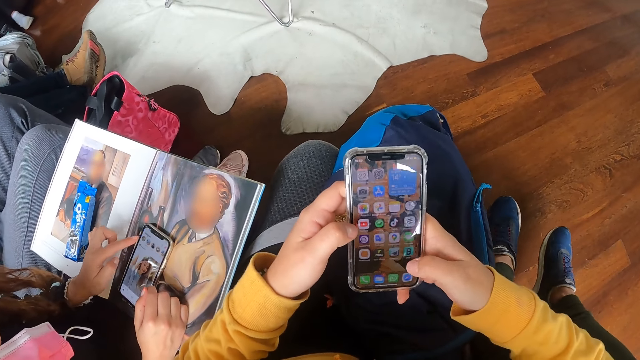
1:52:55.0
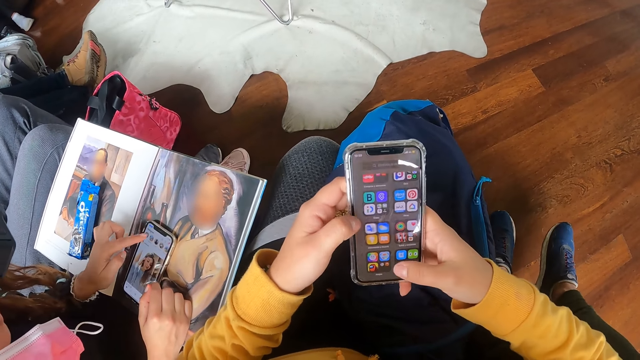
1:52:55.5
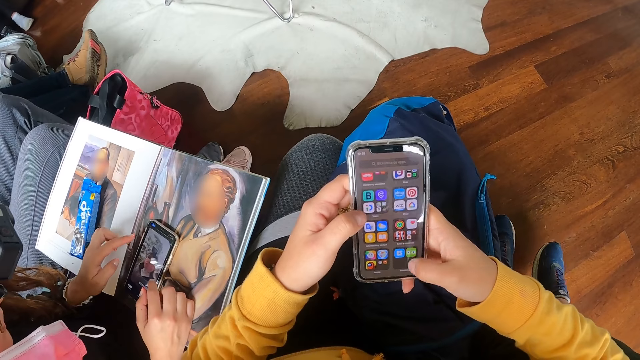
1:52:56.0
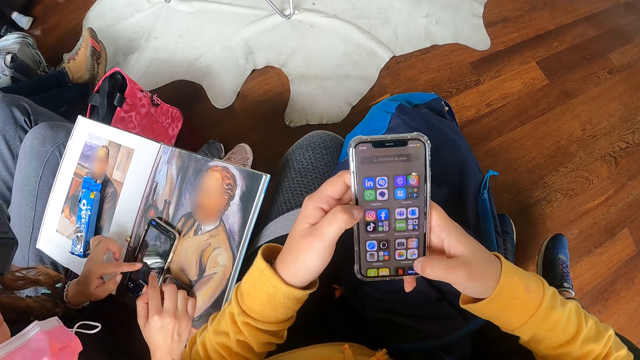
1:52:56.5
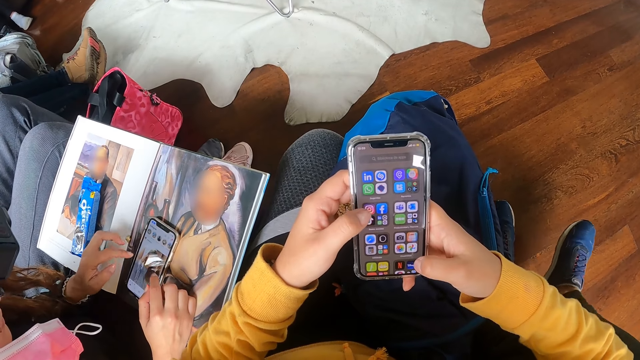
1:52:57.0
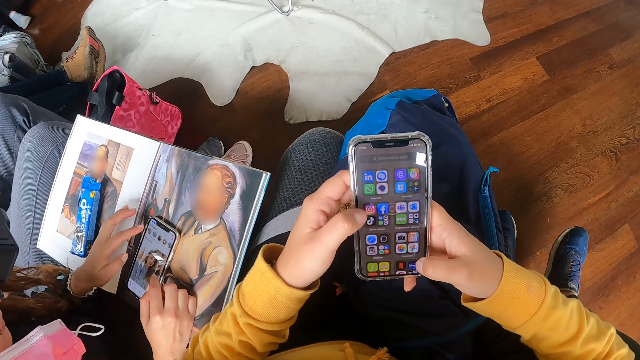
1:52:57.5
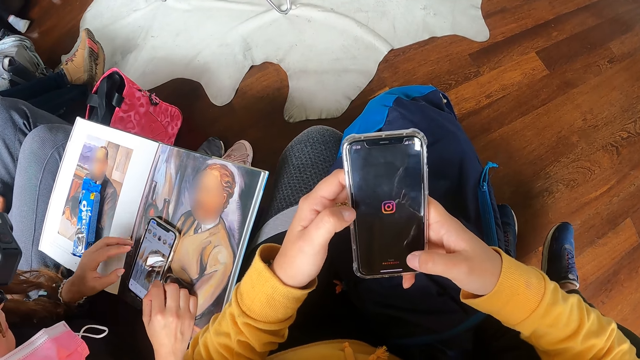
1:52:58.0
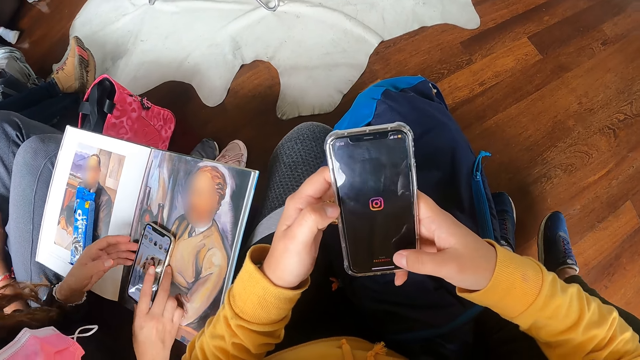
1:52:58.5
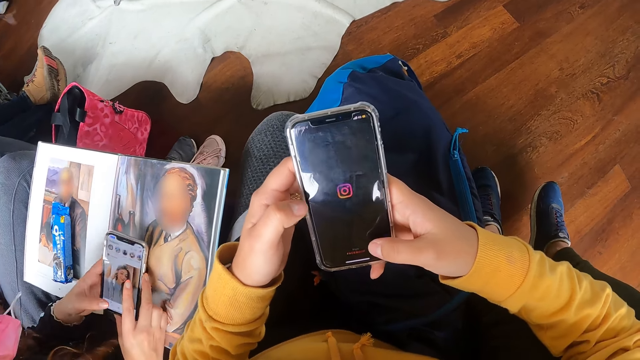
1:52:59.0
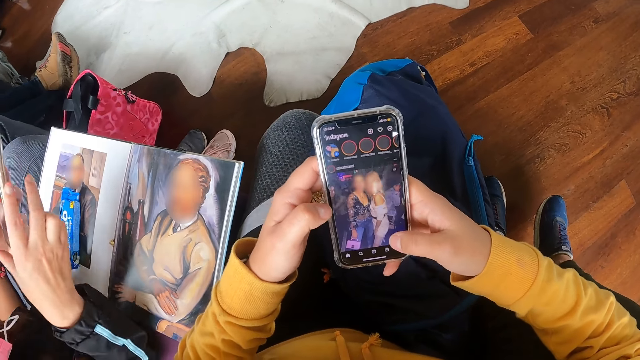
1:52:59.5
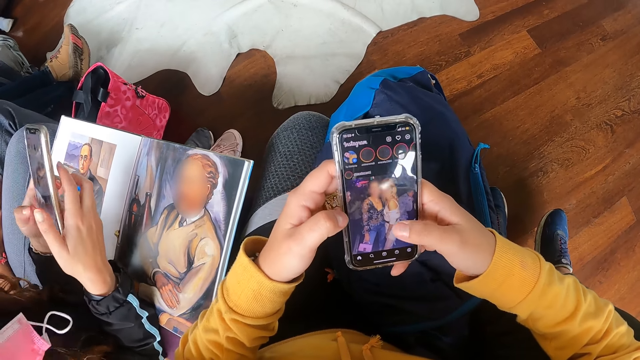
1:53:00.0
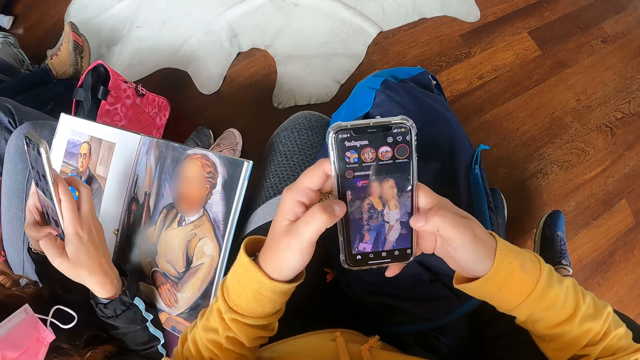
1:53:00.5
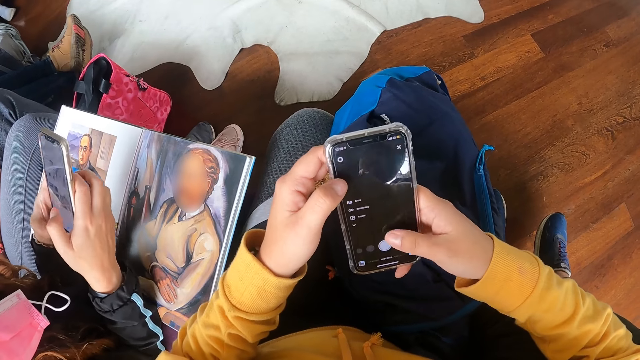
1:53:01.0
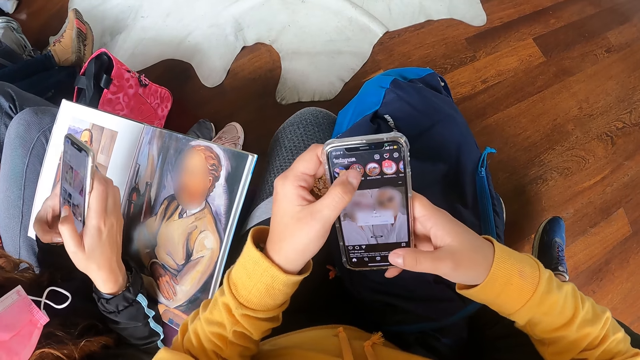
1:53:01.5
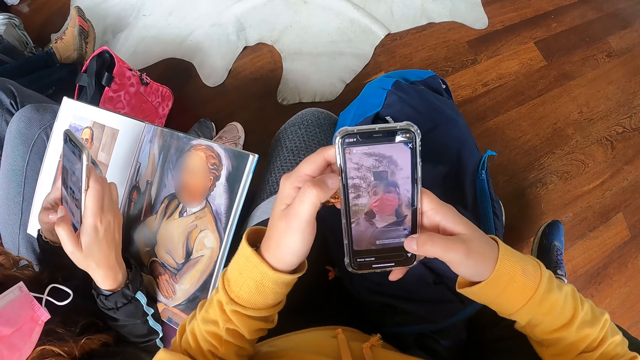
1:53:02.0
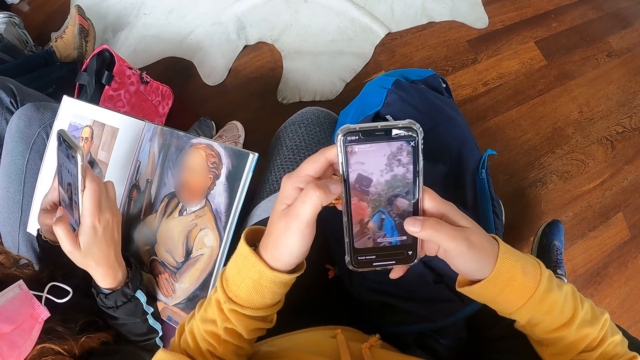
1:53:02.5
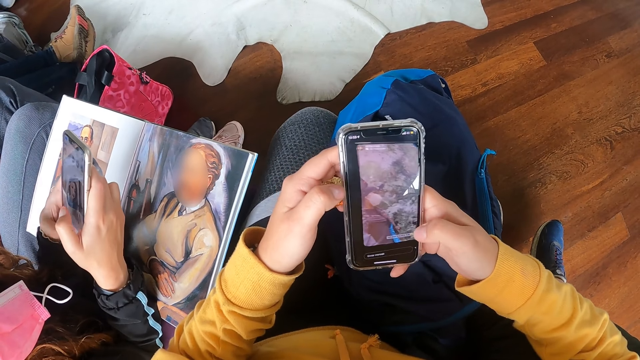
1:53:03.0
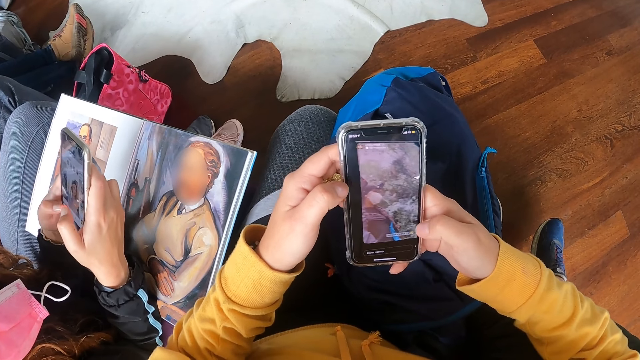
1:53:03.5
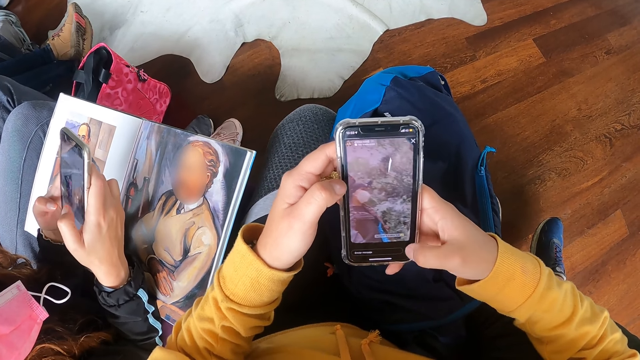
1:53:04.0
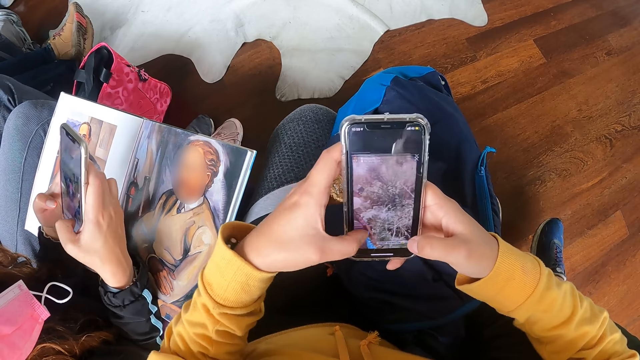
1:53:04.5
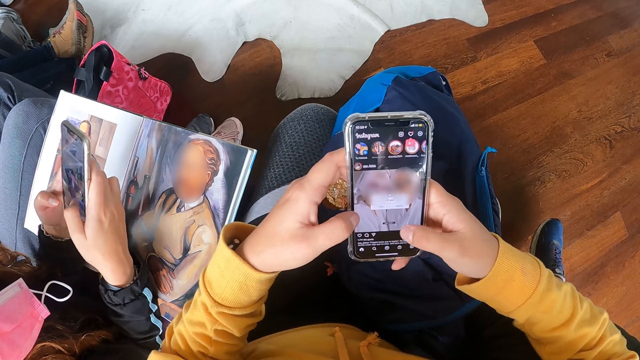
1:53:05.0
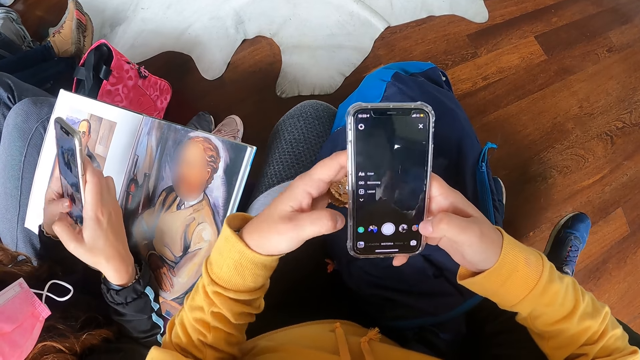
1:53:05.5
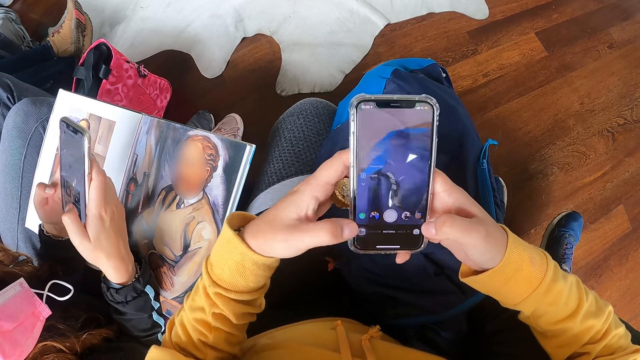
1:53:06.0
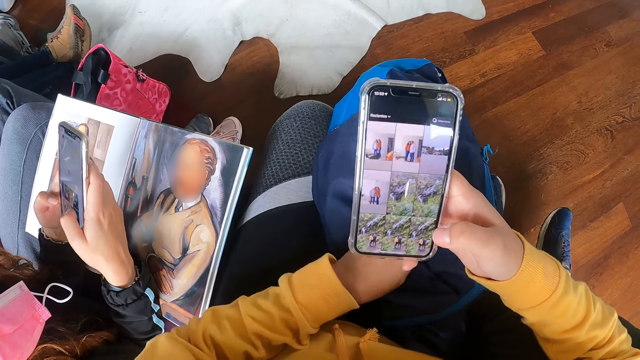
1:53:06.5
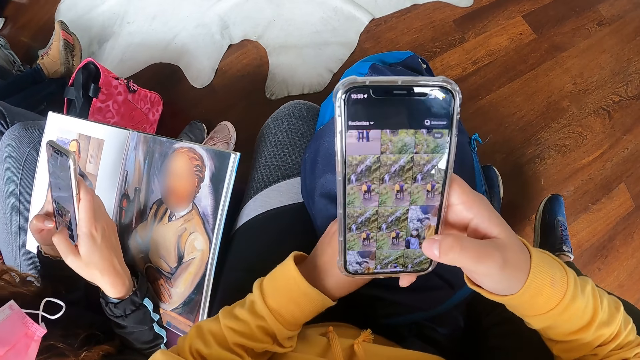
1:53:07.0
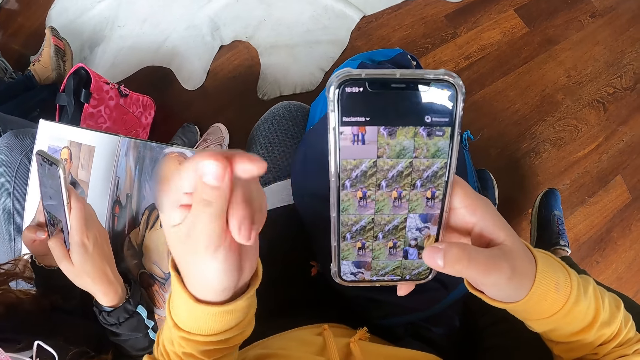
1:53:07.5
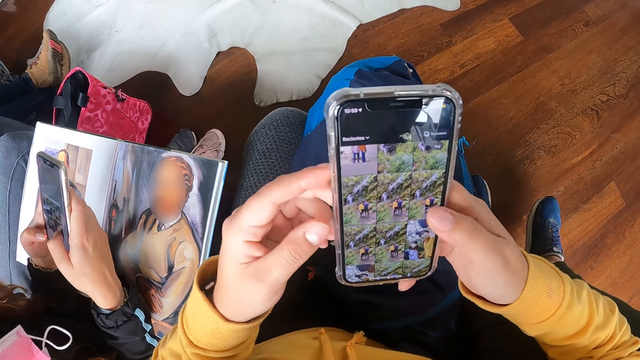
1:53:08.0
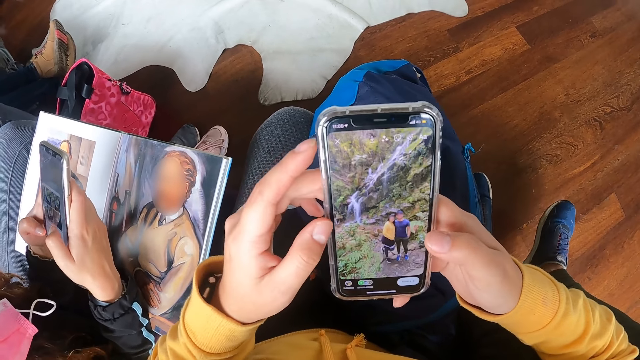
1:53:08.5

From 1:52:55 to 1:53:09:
The camera wearer opens the Instagram app. The woman picks the phone from the book on her thigh with both hands. She operates the phone with both hands in the apartment. The camera wearer navigates through the Instagram app. The woman navigates the Instagram app.

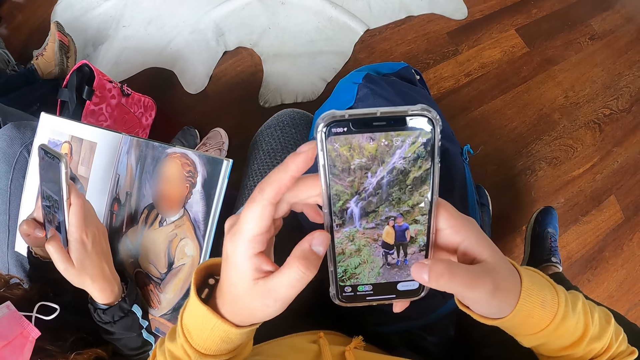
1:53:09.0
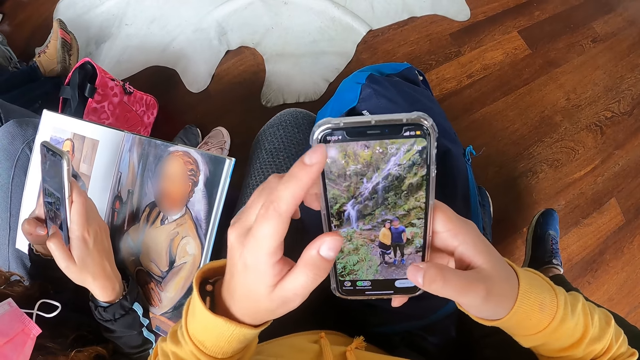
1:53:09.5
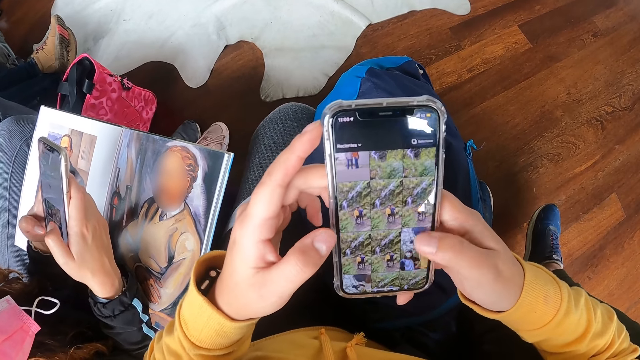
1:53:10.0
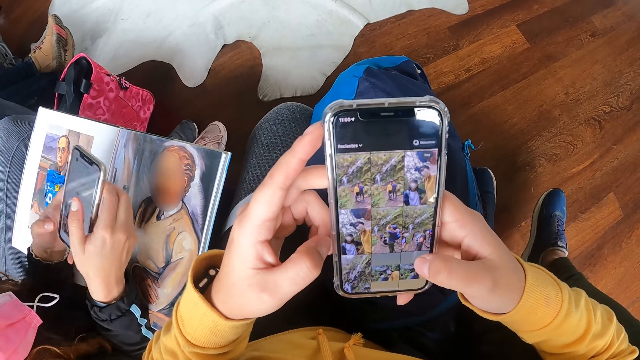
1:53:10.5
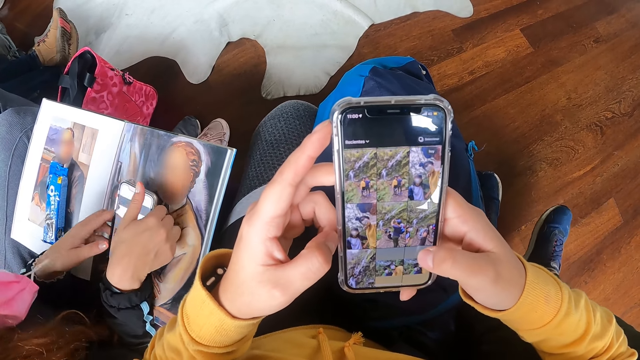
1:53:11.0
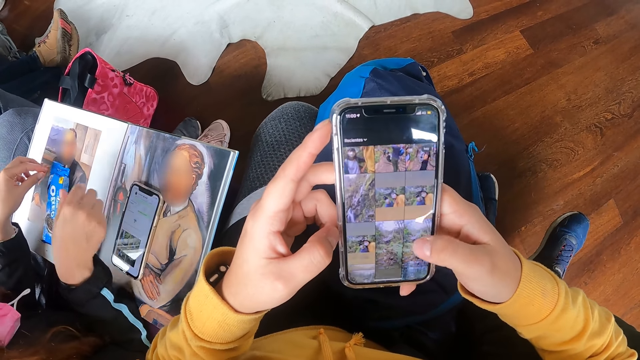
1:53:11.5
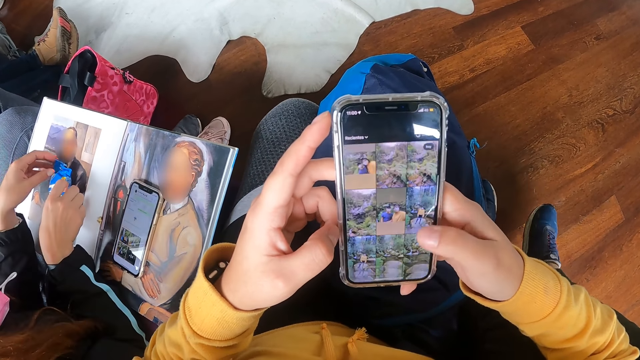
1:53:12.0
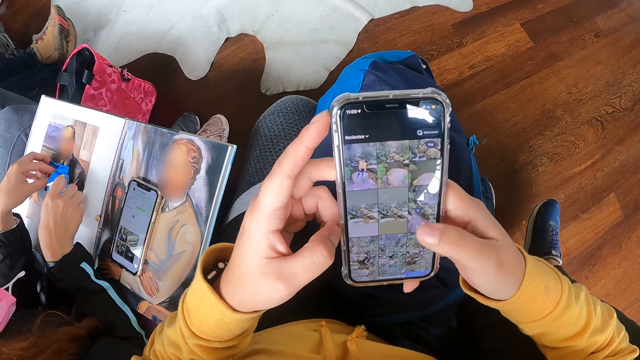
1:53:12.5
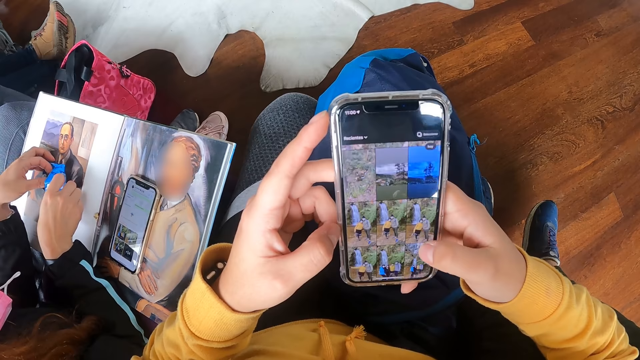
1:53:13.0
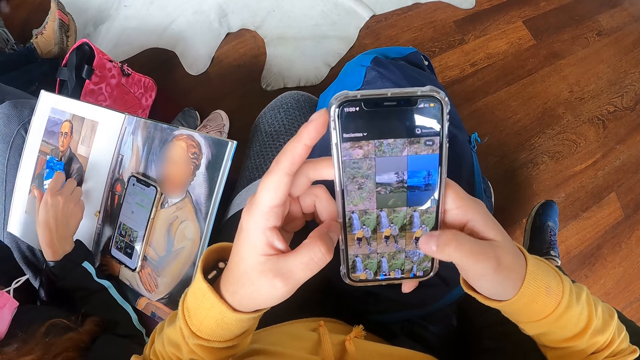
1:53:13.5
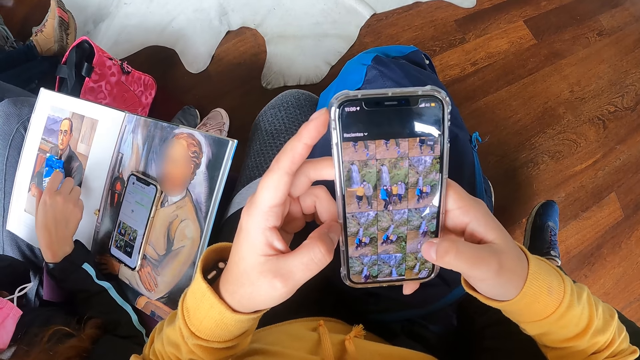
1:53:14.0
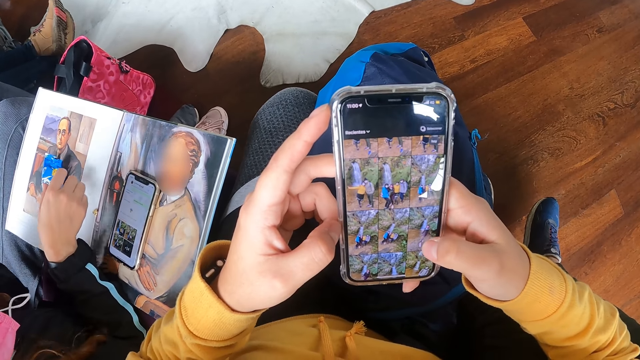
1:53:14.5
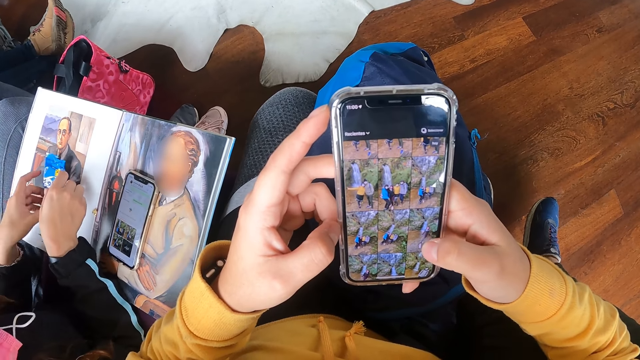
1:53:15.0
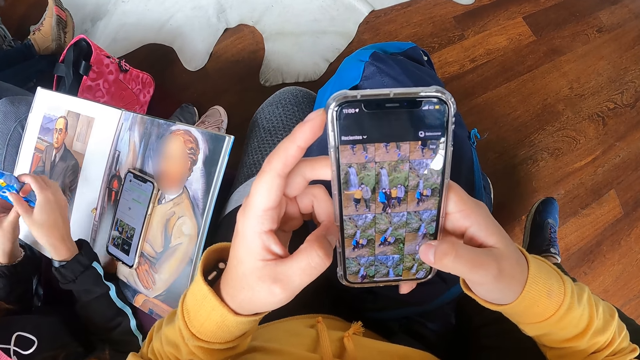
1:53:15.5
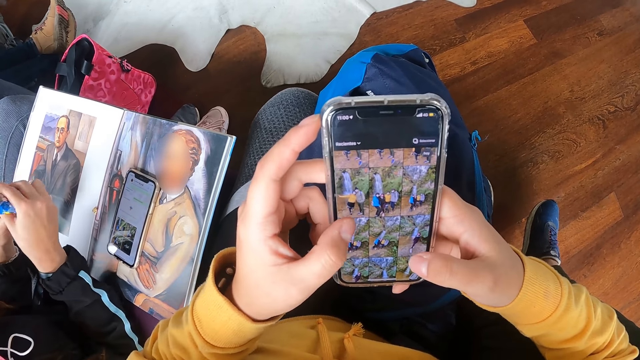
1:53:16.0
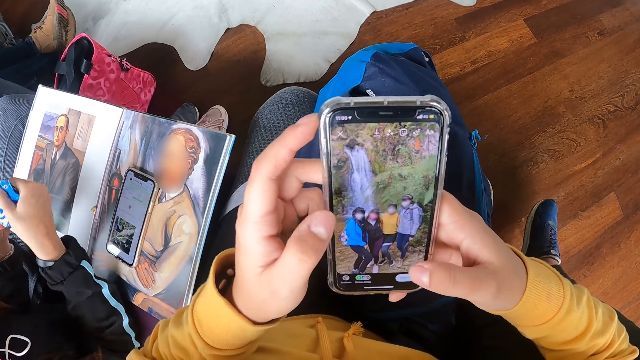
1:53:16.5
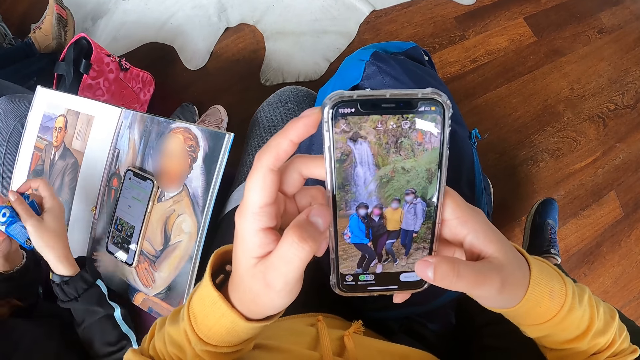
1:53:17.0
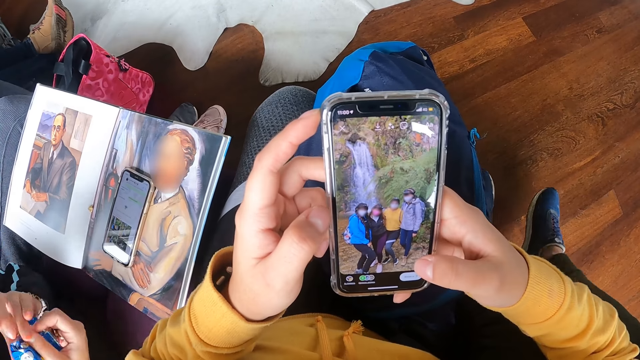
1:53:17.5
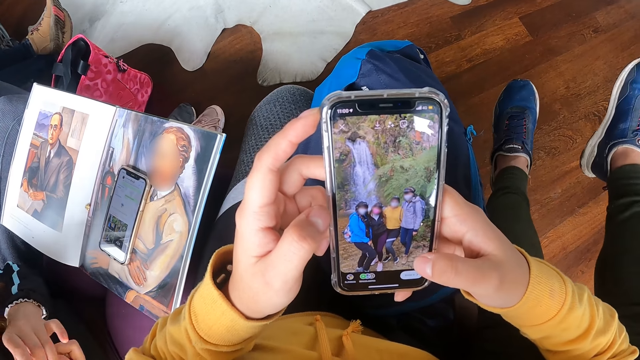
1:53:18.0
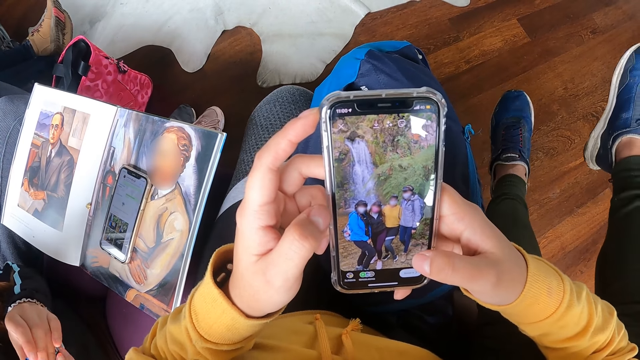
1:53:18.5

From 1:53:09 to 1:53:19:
The woman drops the phone on the book with both hands. She picks a piece of biscuit from a packet of biscuits on the book with her left hand. She carries the packet of biscuits from the book on her thigh with both hands. She folds the packet of biscuits with both hands.
